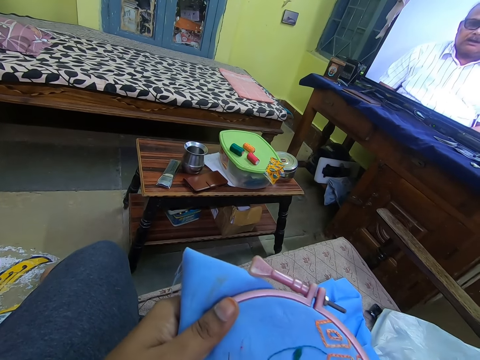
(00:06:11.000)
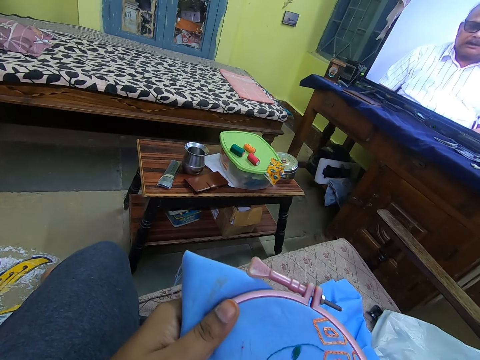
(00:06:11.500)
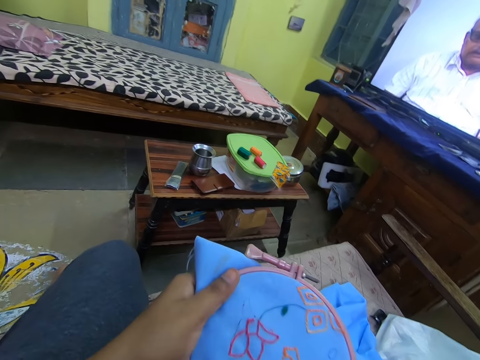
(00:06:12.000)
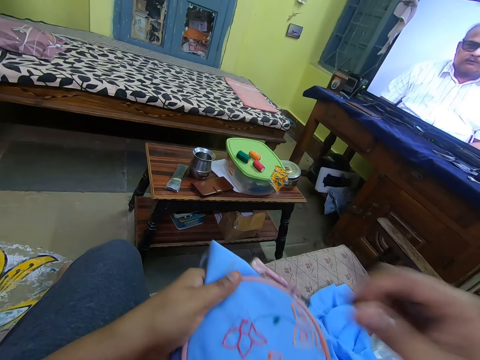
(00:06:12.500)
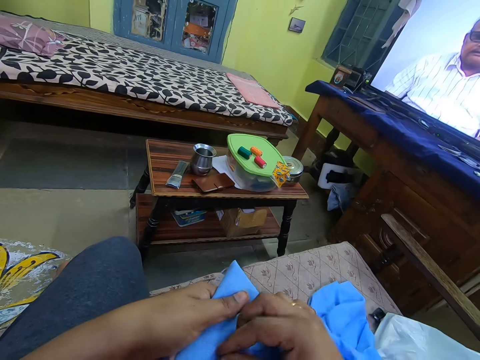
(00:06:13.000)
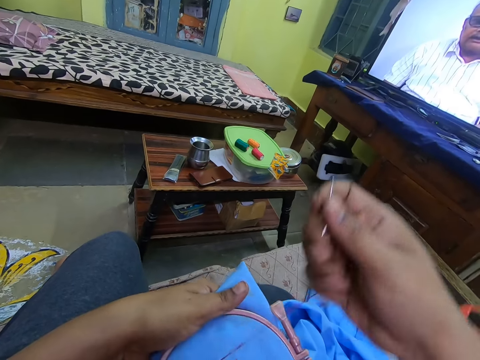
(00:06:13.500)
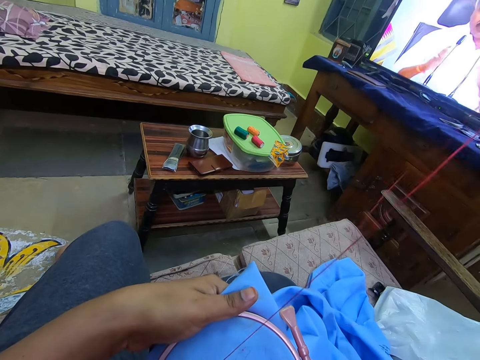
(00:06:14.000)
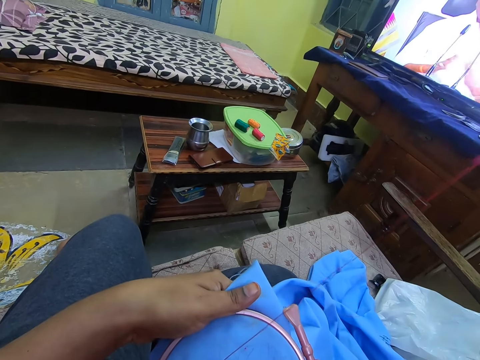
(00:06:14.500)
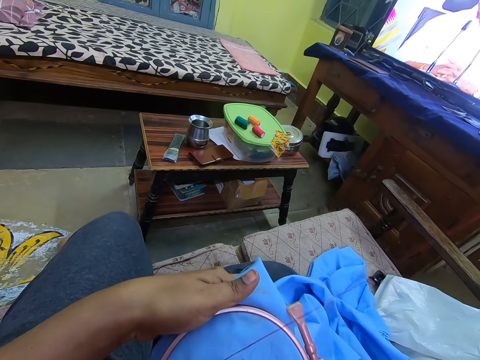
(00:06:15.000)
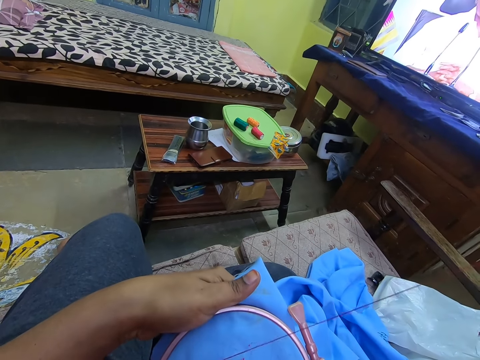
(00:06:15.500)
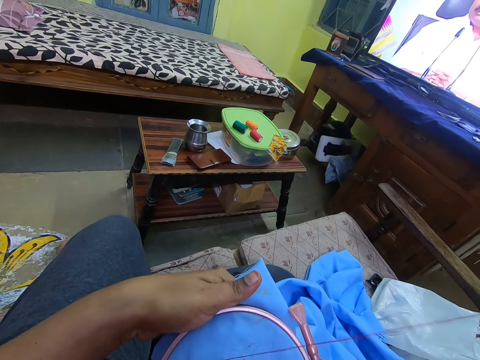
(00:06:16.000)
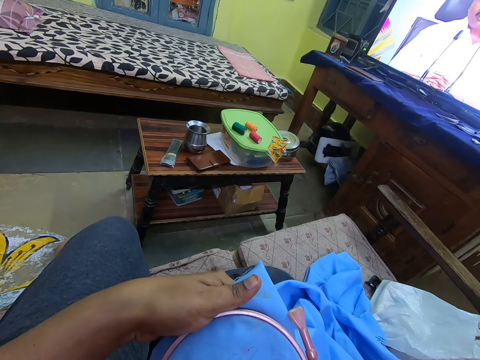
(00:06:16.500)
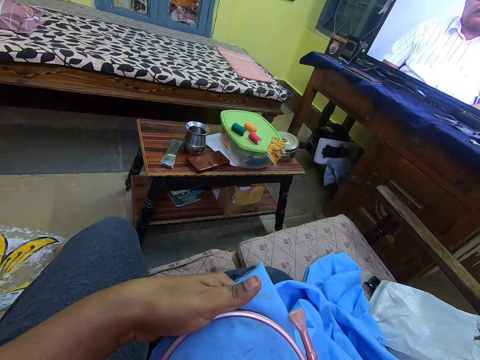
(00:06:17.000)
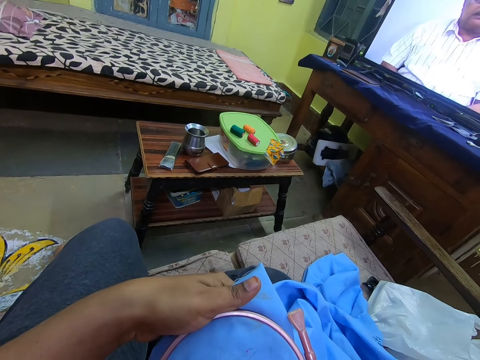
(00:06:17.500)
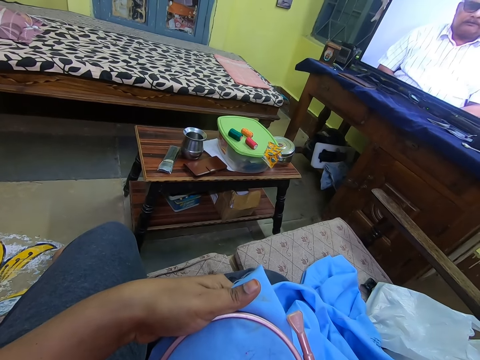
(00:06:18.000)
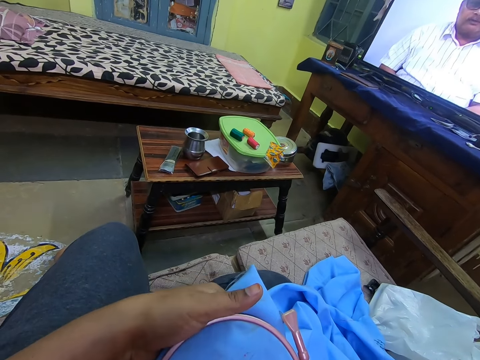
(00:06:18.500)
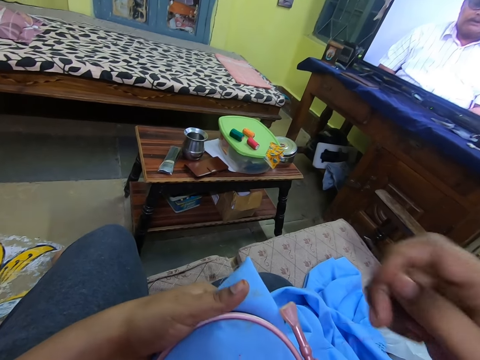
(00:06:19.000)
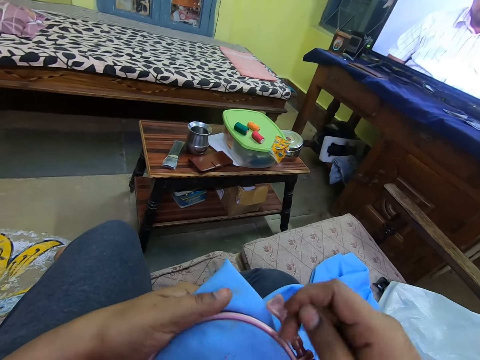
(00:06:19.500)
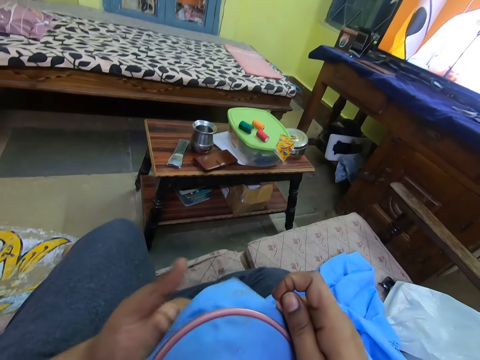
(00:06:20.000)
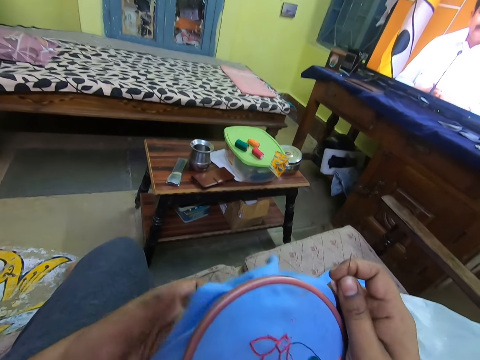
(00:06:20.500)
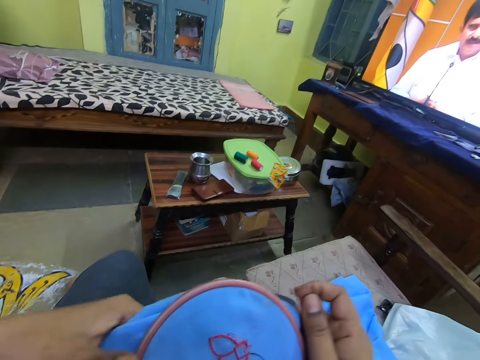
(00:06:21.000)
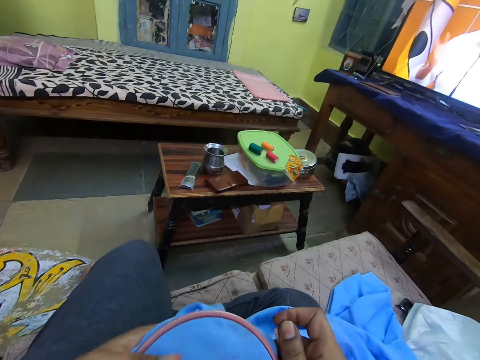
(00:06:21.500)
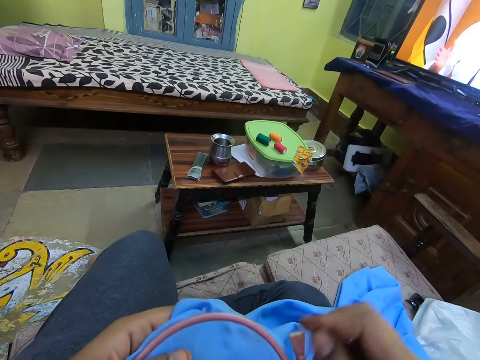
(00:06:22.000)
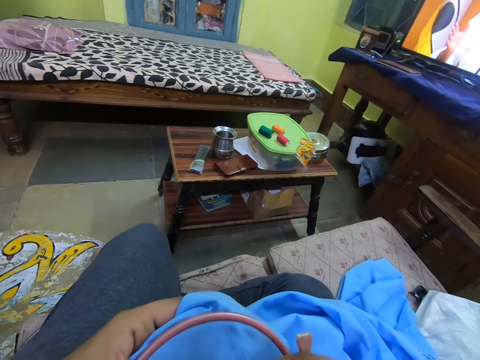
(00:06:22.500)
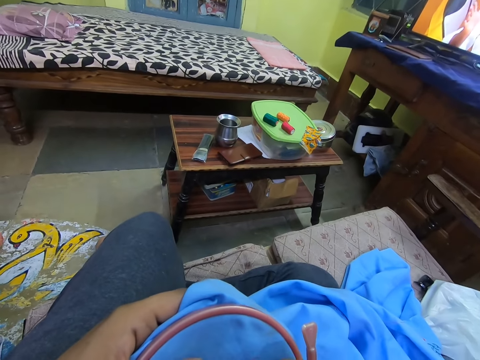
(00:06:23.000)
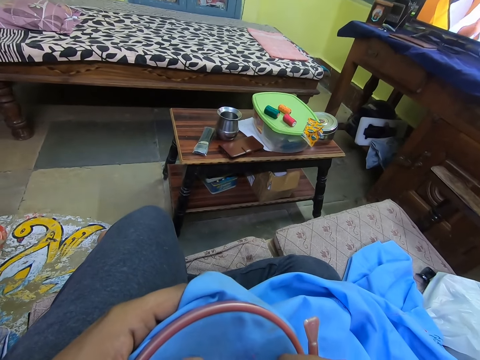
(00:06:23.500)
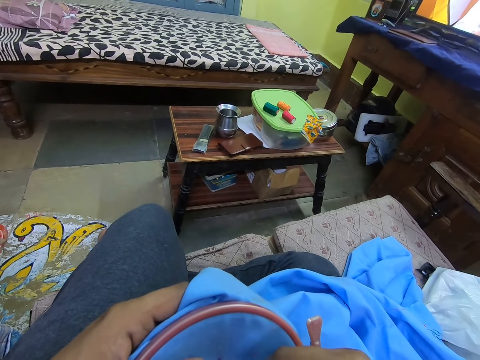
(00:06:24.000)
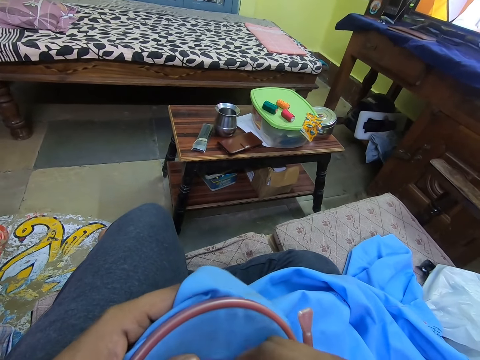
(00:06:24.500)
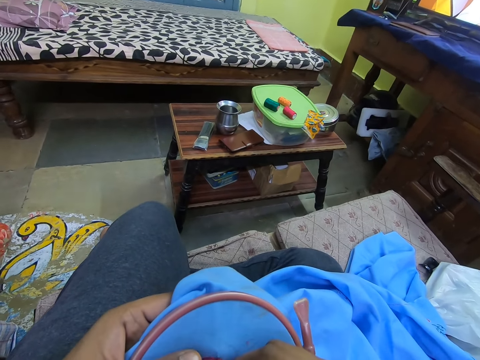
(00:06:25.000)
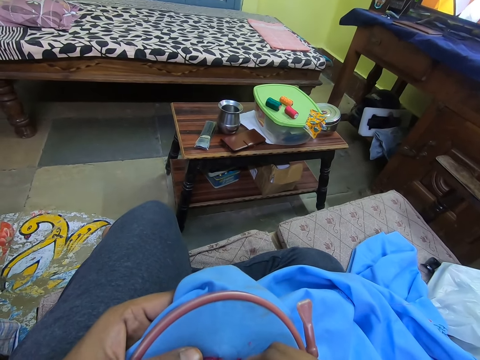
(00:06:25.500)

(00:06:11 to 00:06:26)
The camera wearer pulls the needle. They stretch the thread. They hold the needle with the right hand. They sew the material. They knit a flower pattern on a piece of cloth.

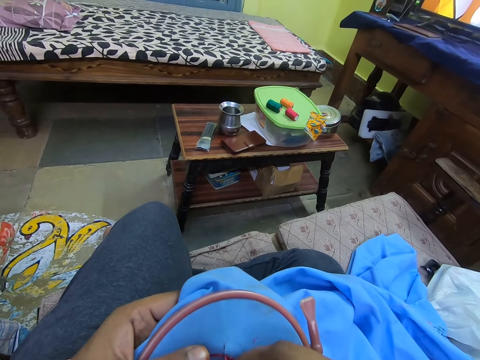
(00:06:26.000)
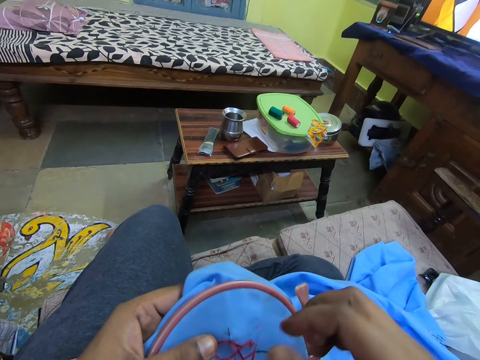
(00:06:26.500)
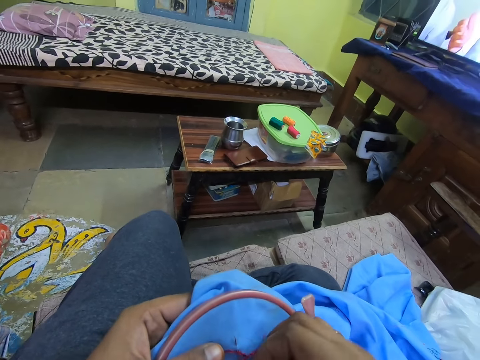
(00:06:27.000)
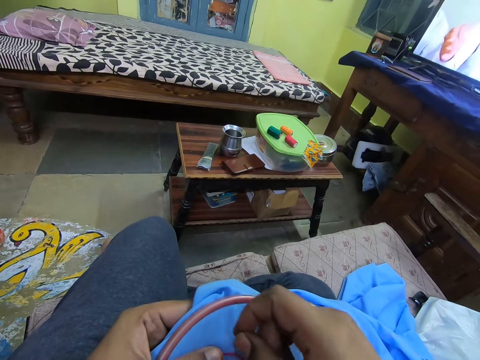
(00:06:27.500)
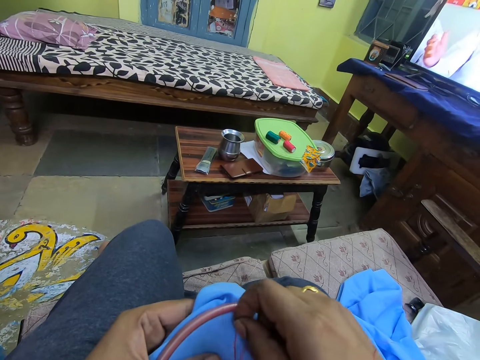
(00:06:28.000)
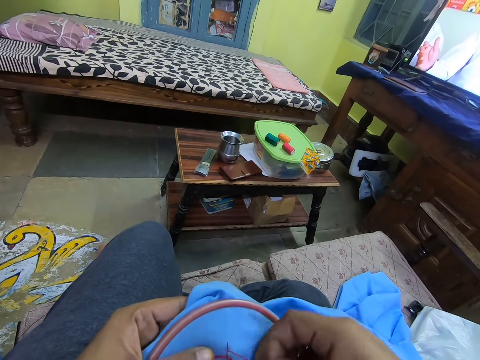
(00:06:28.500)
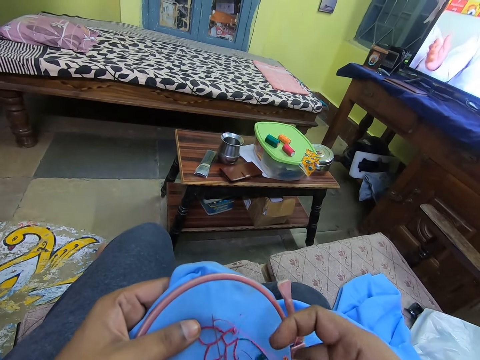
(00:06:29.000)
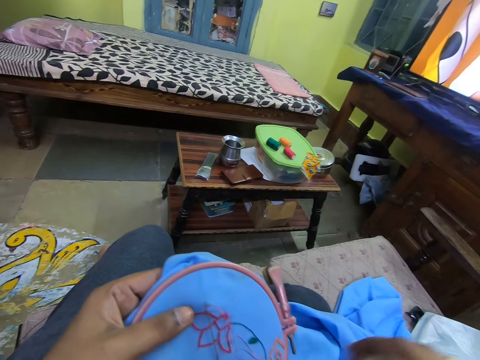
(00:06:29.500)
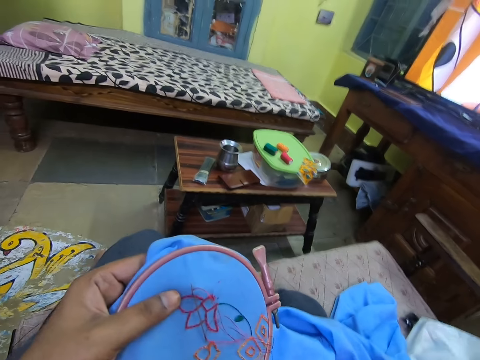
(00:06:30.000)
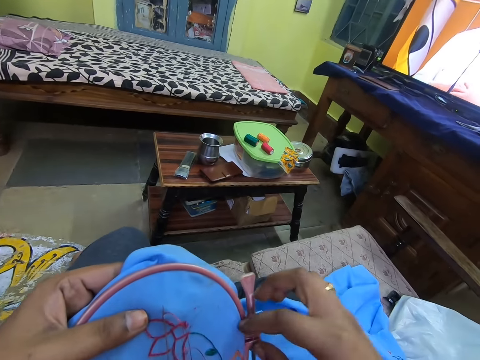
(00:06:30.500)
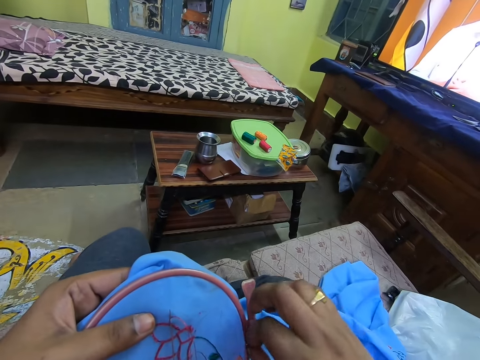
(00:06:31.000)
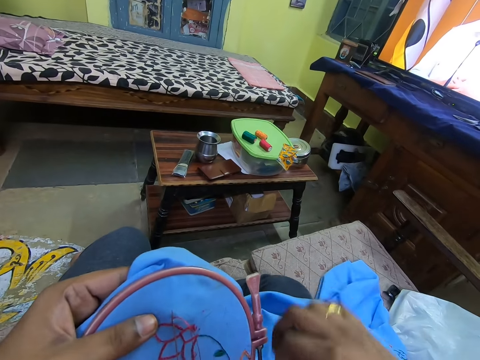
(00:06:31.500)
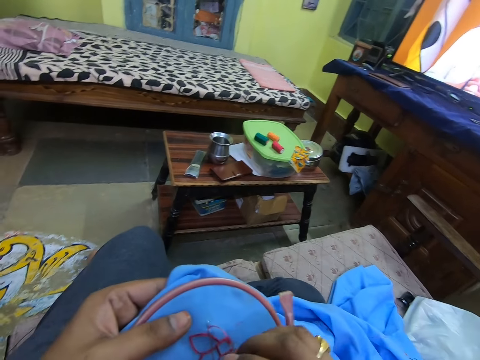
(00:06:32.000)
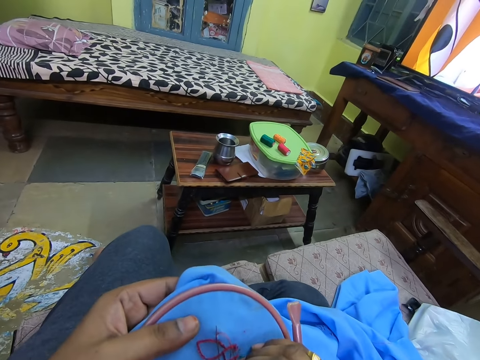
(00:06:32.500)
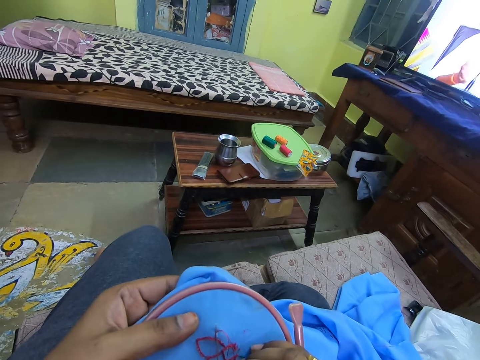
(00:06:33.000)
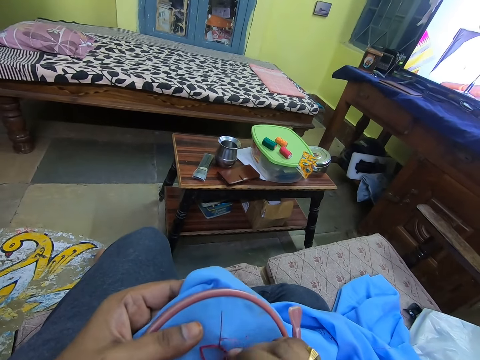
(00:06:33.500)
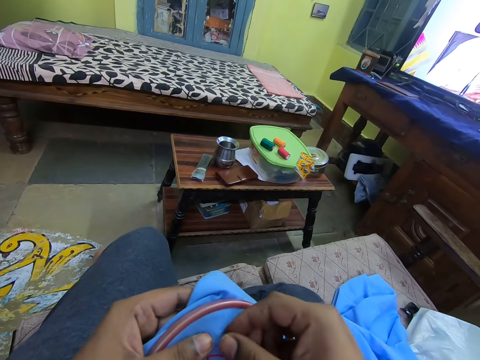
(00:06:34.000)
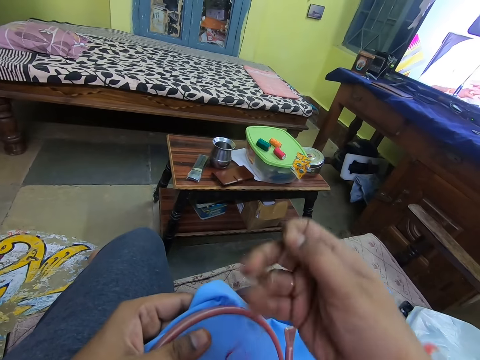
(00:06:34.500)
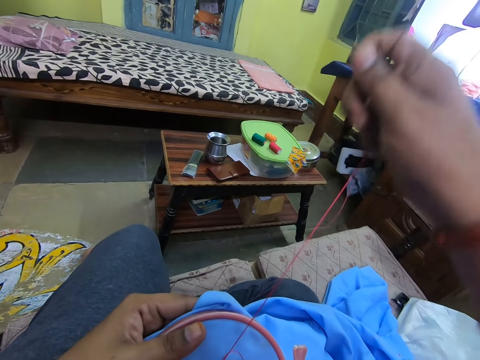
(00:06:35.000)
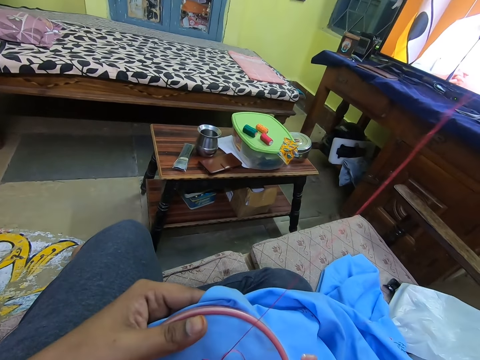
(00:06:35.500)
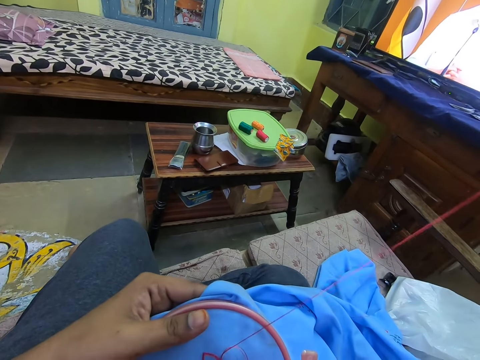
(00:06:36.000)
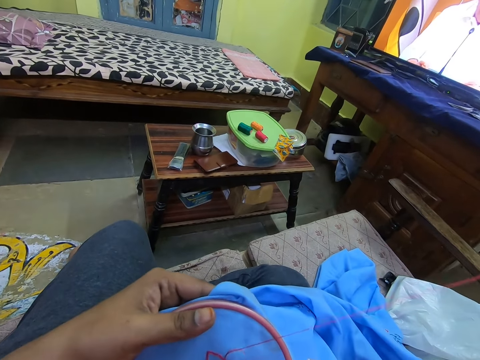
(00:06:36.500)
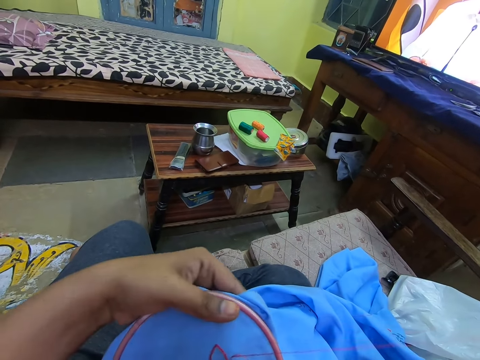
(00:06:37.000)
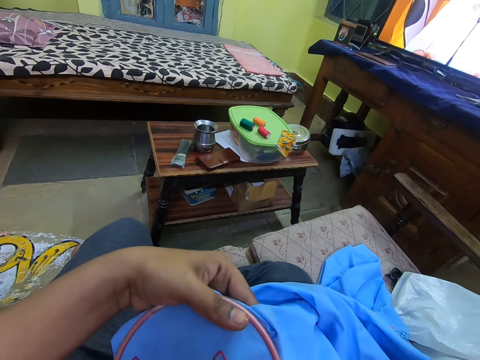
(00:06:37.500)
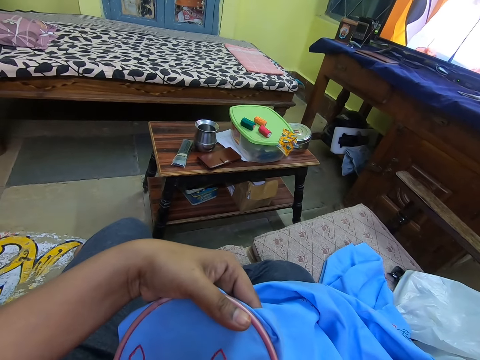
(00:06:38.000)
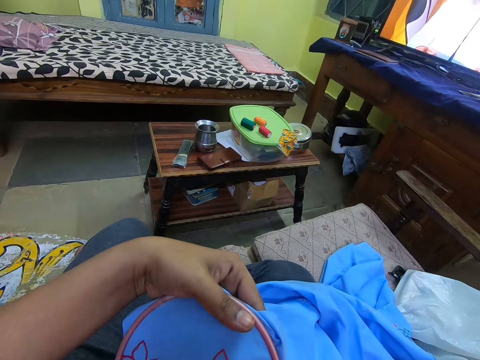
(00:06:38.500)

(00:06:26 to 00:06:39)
The camera wearer rolls the thread around the needle. They pull the thread. They pull the needle.
